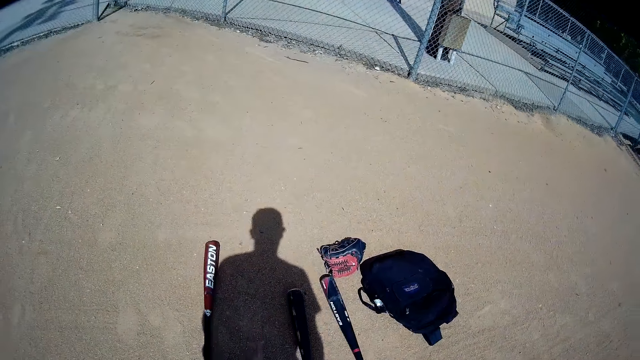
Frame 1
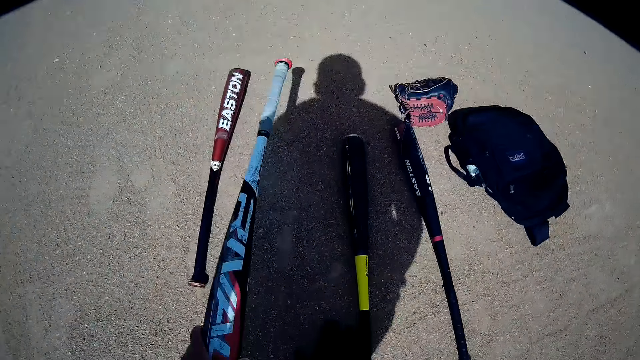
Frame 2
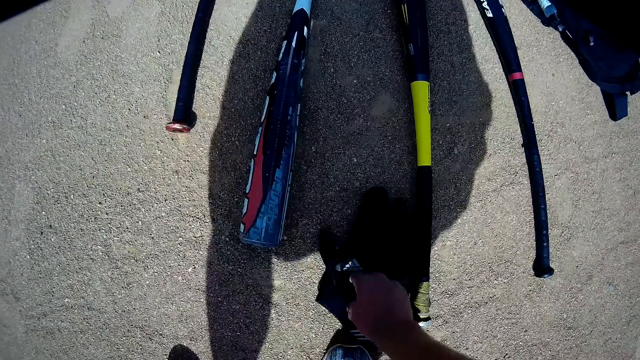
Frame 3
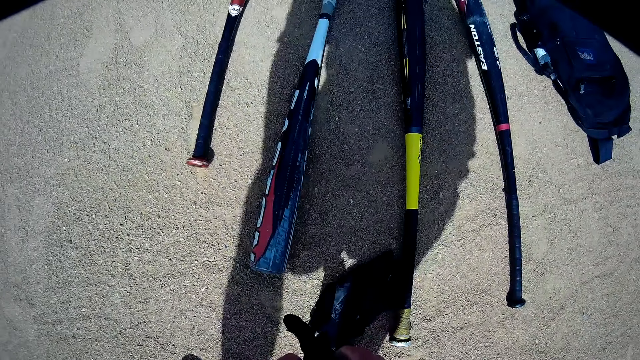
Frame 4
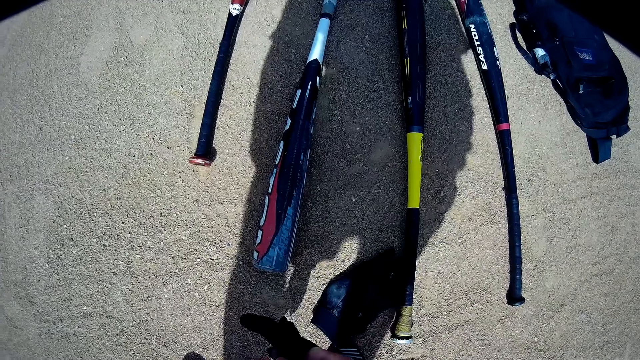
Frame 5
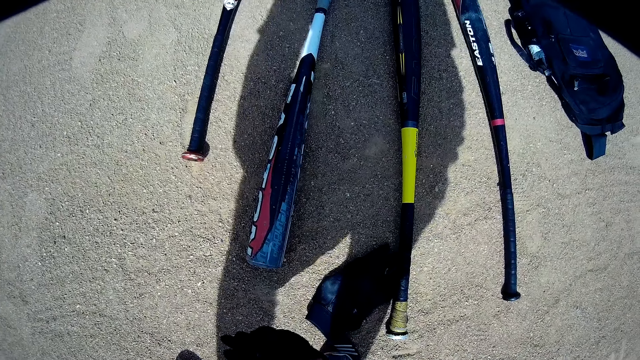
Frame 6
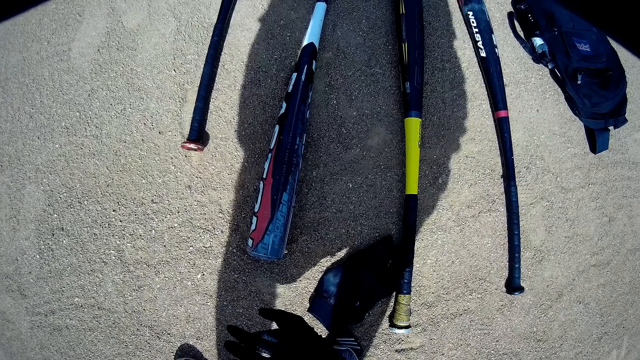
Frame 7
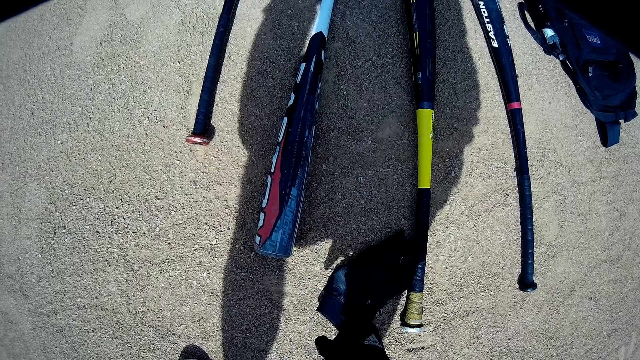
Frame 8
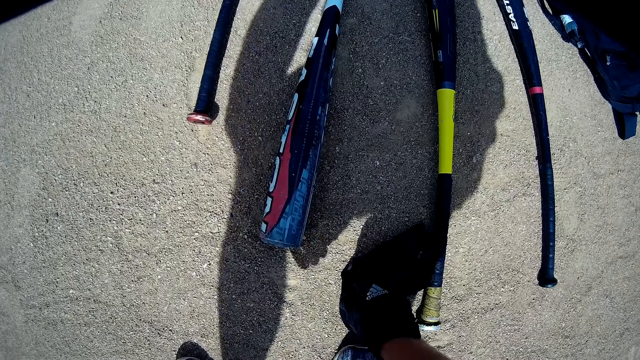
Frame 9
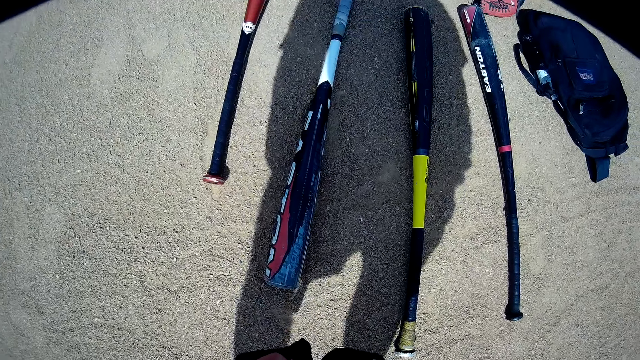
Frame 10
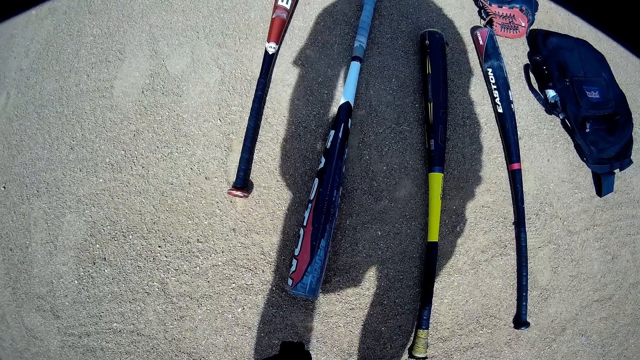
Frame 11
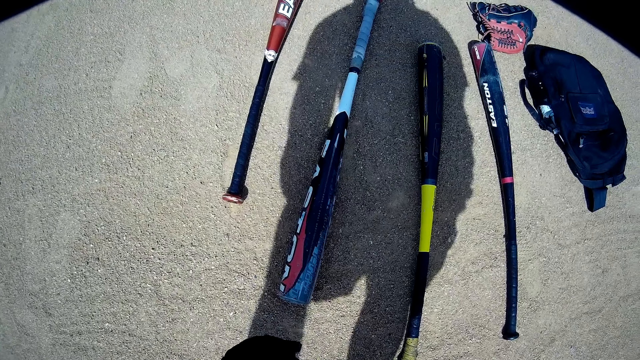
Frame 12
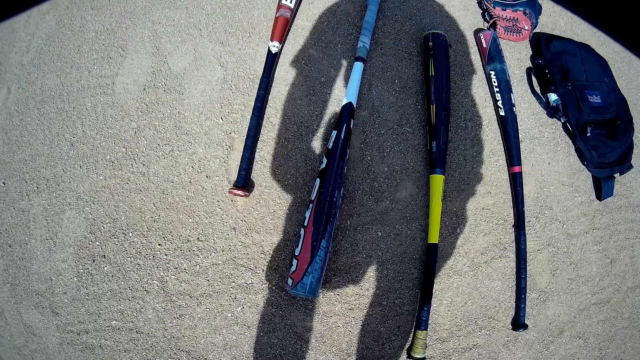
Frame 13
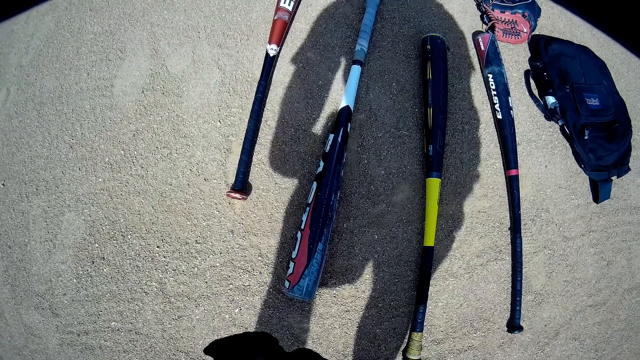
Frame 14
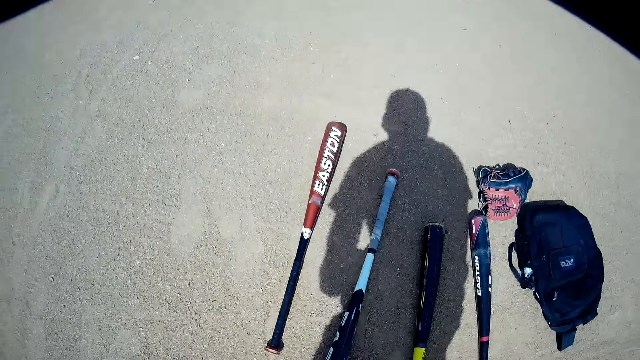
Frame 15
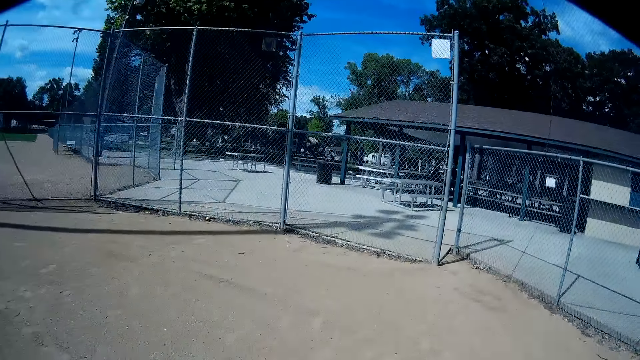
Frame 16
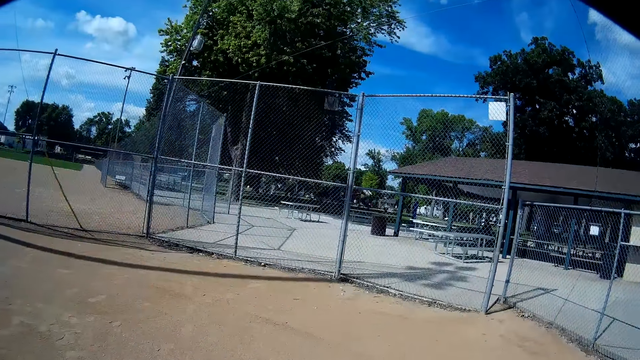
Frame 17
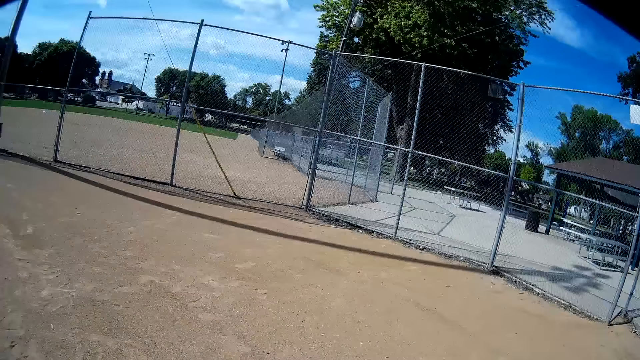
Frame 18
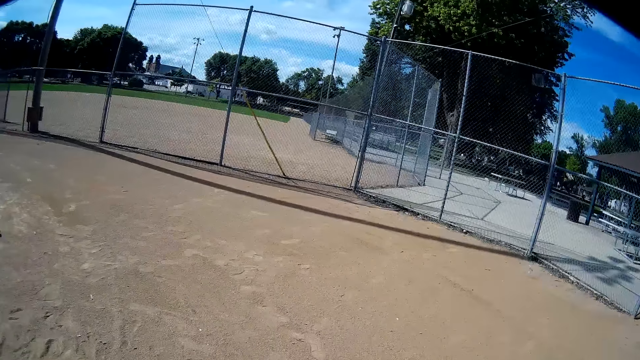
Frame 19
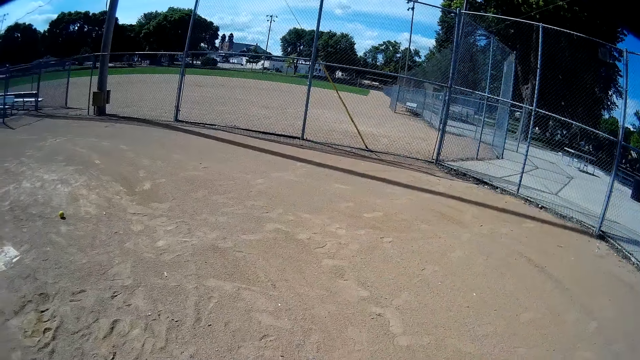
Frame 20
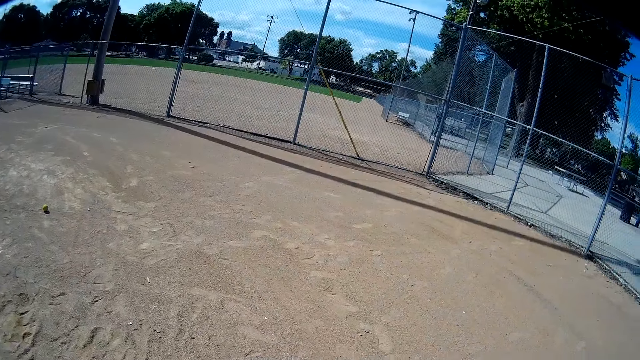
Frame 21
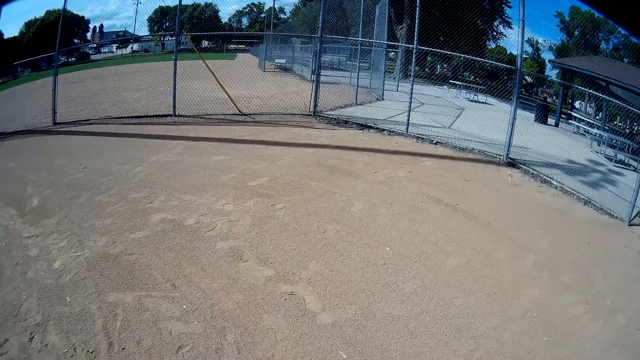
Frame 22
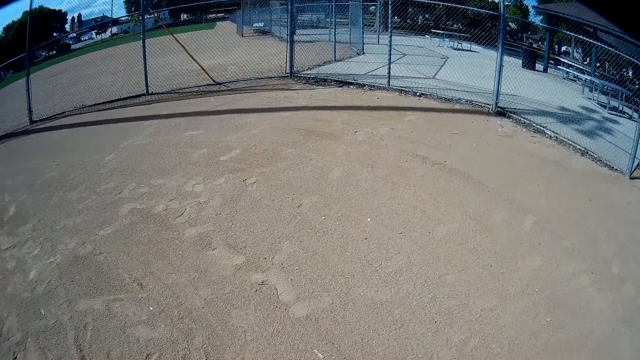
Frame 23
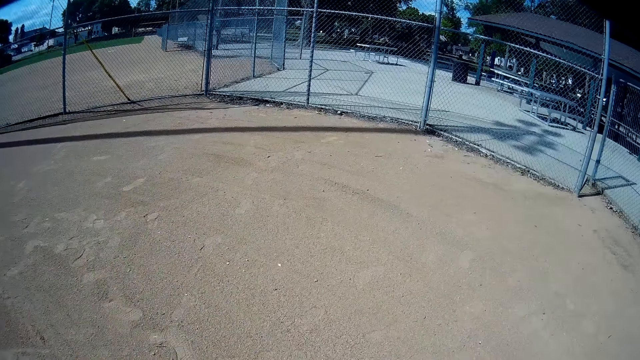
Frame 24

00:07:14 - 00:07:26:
The camera wearer drops the baseball bat on the ground. He picks up gloves from the ground. He wears the gloves on his hands. He talks.

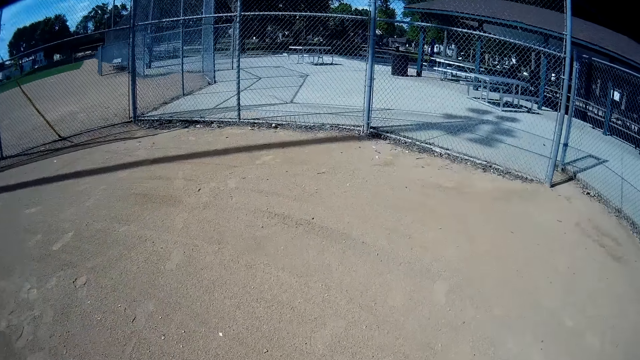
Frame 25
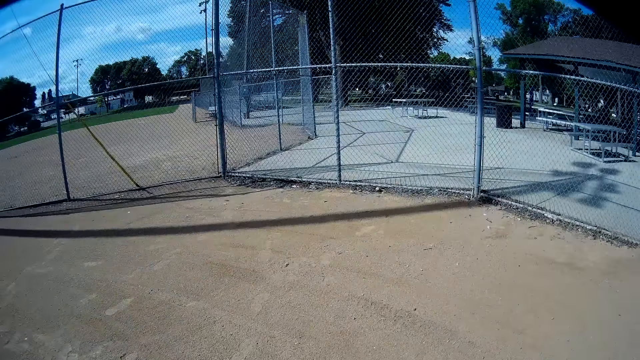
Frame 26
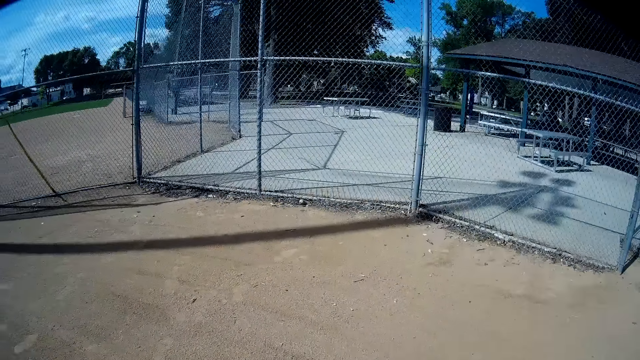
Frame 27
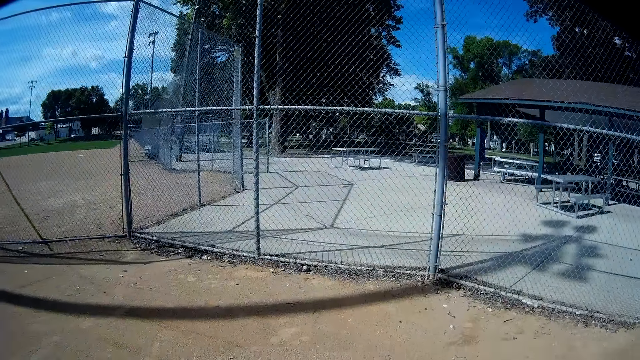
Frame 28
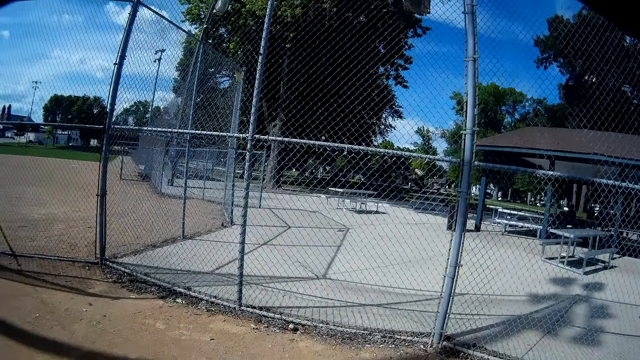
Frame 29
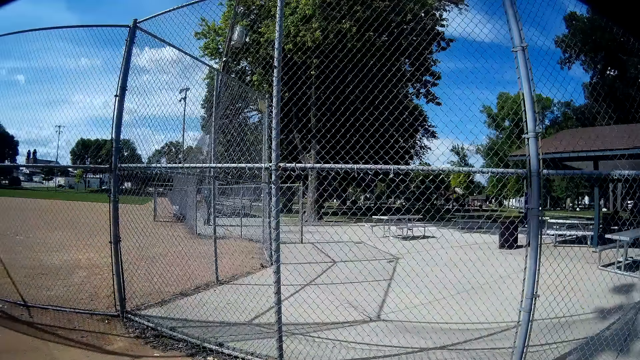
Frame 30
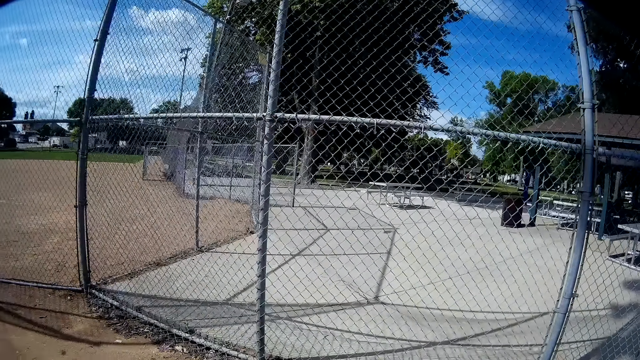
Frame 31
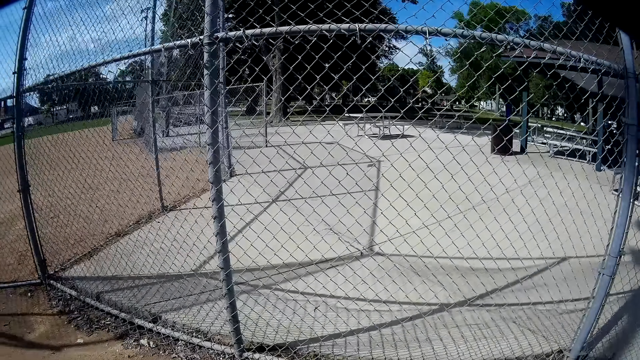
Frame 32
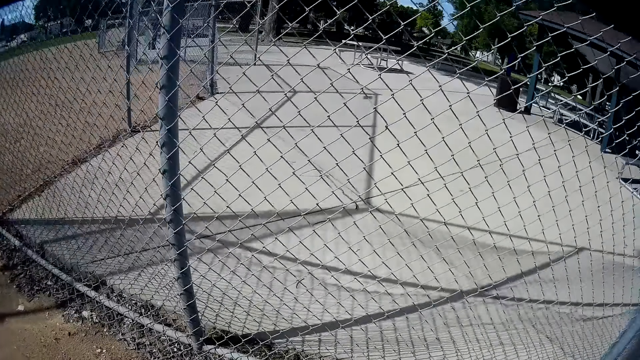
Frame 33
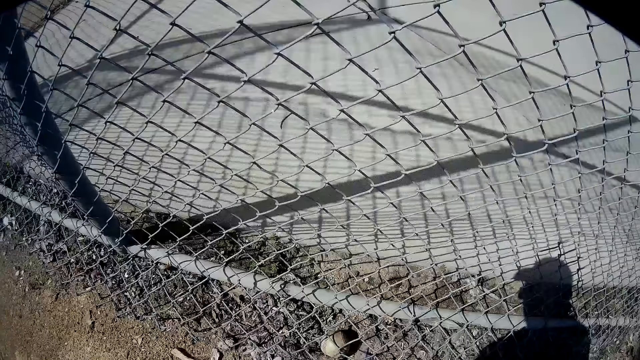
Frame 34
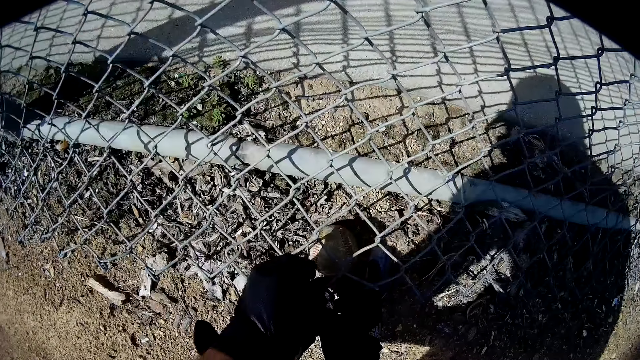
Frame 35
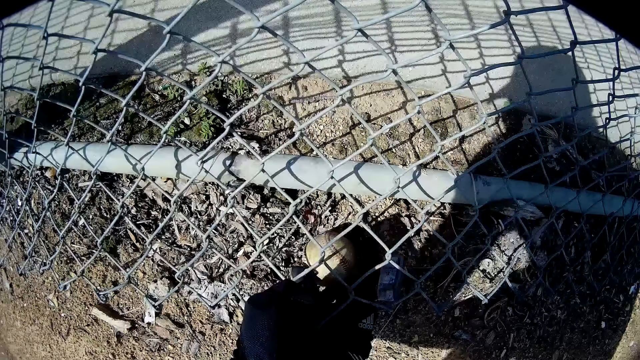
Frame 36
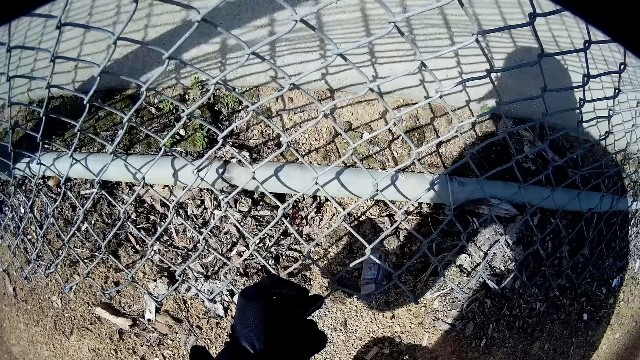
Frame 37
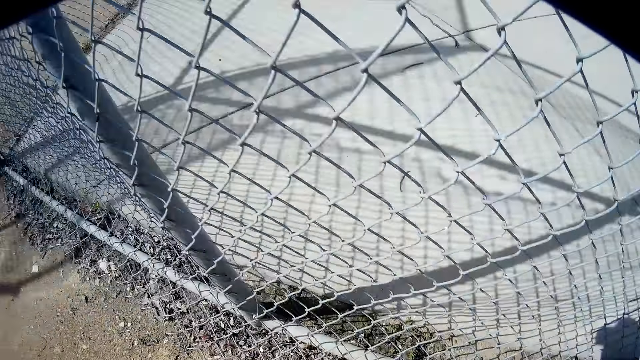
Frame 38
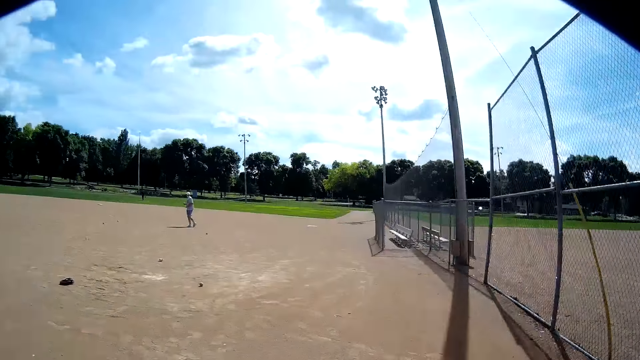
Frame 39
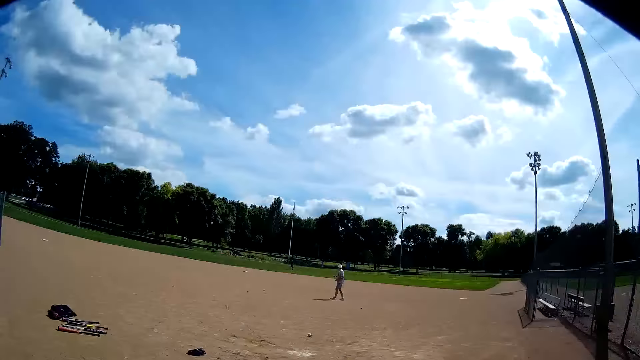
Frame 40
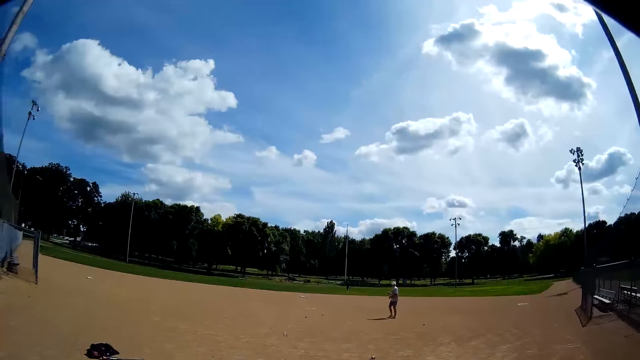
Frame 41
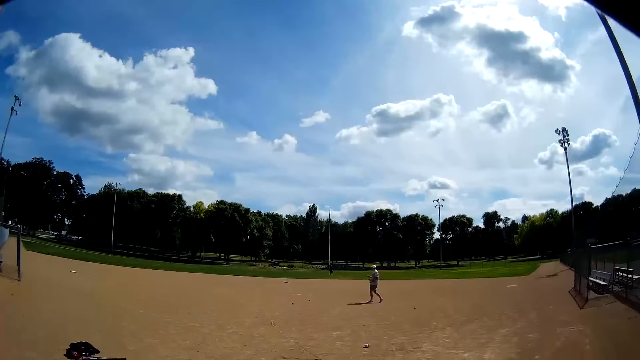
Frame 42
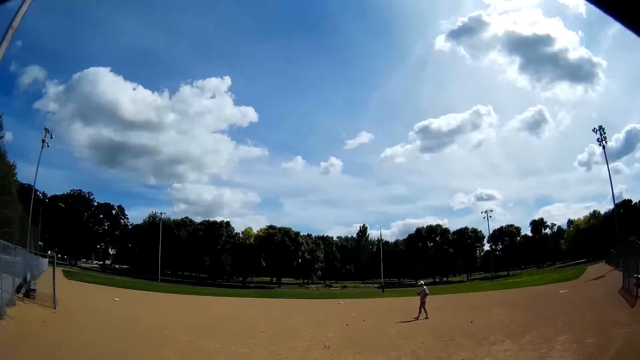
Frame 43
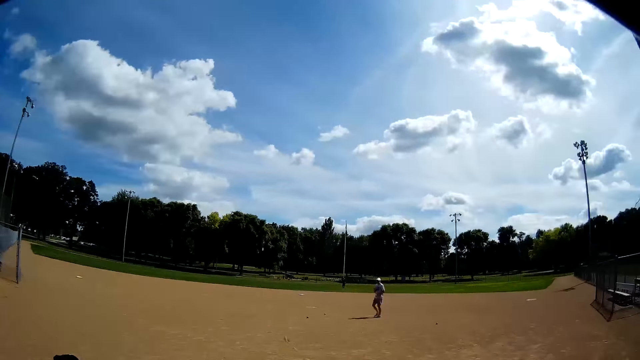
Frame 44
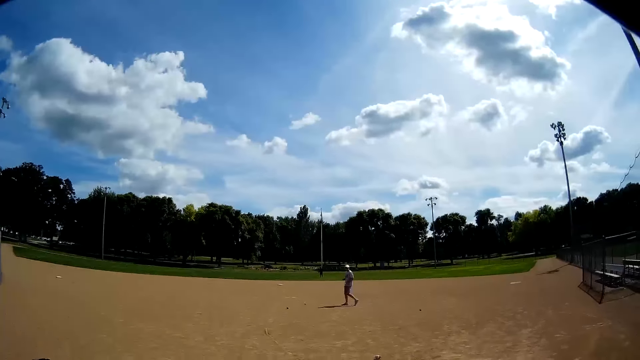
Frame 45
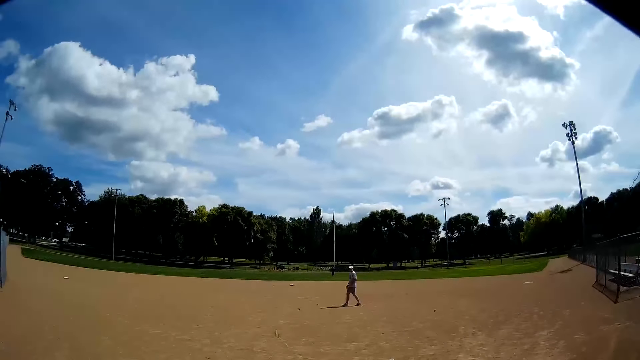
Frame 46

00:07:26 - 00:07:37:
The camera wearer walks. They pick up a ball from the ground. The man walks. The camera wearer walks.
